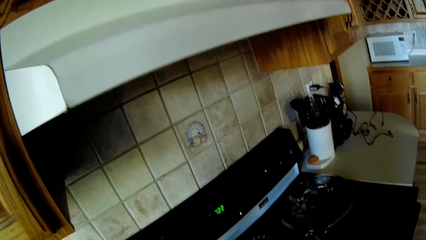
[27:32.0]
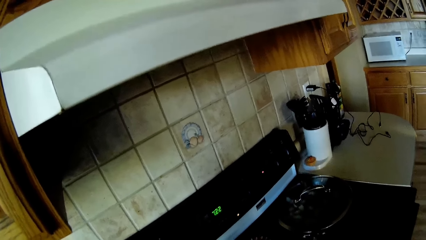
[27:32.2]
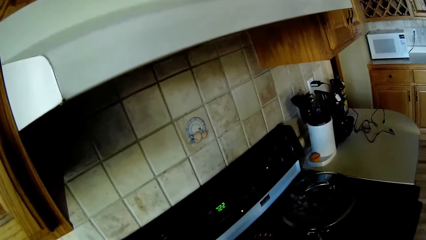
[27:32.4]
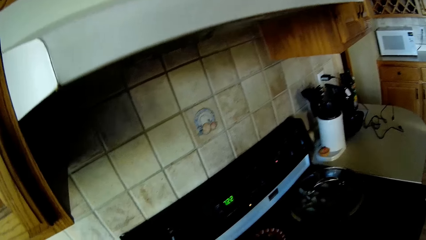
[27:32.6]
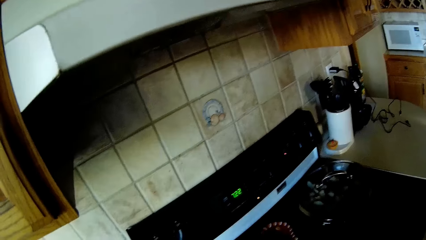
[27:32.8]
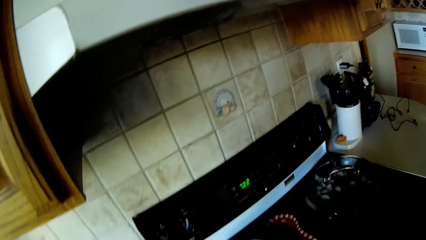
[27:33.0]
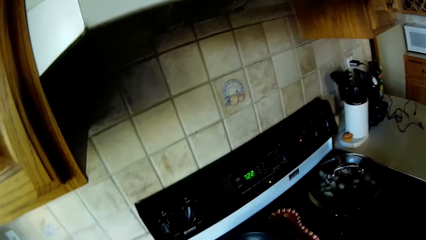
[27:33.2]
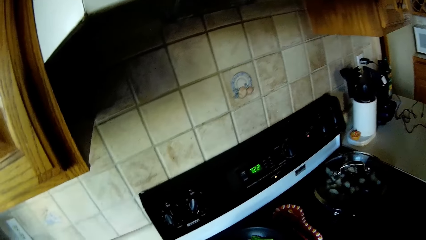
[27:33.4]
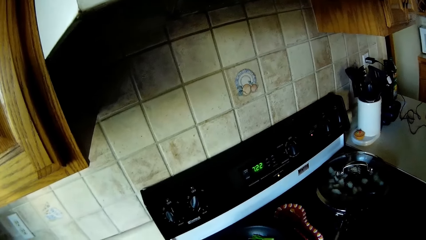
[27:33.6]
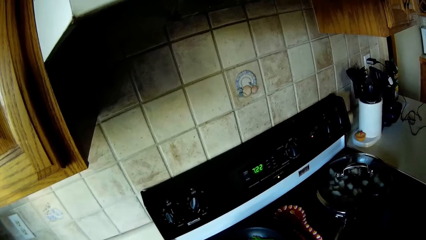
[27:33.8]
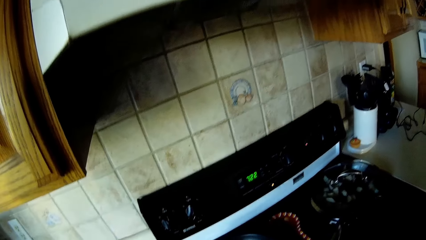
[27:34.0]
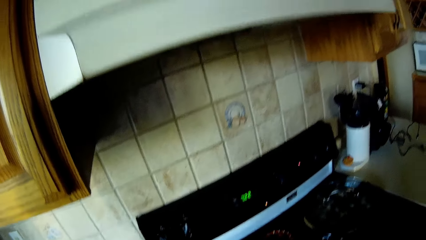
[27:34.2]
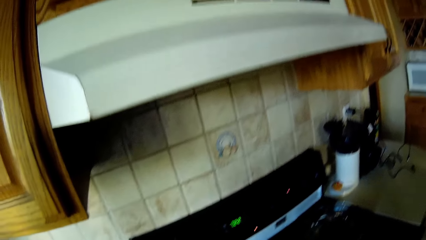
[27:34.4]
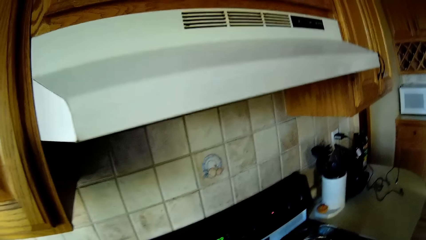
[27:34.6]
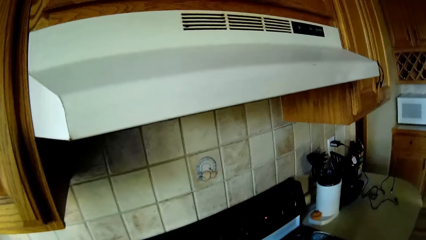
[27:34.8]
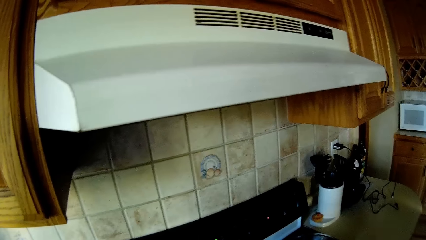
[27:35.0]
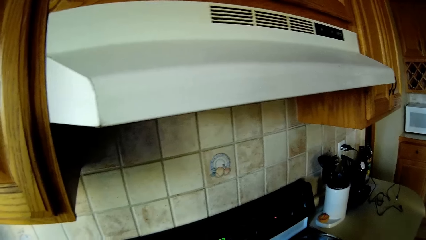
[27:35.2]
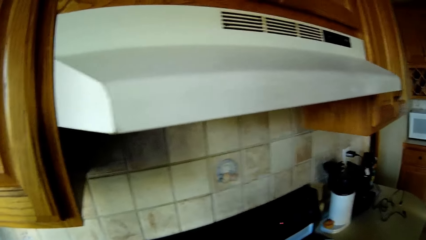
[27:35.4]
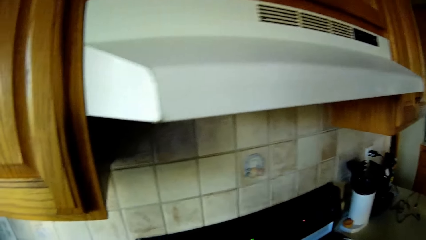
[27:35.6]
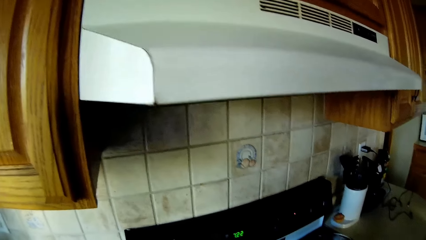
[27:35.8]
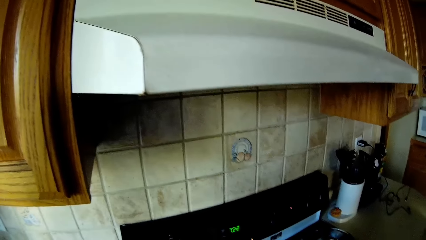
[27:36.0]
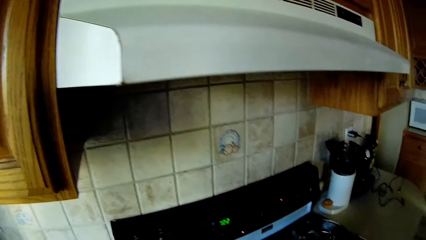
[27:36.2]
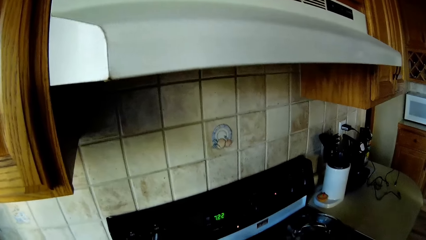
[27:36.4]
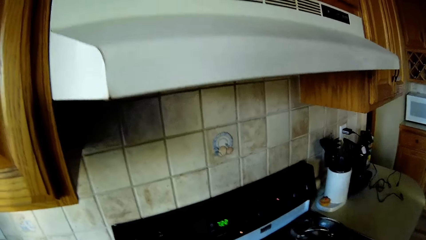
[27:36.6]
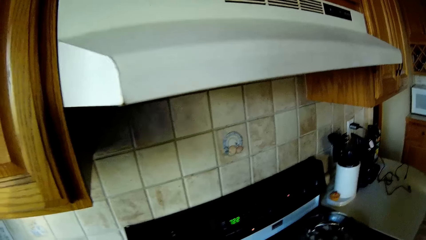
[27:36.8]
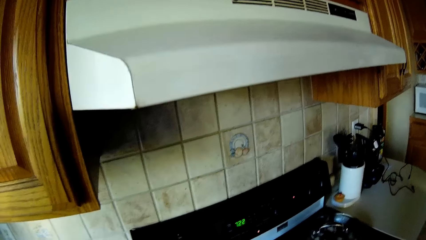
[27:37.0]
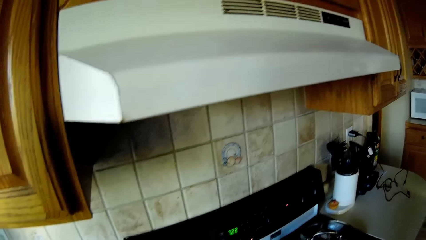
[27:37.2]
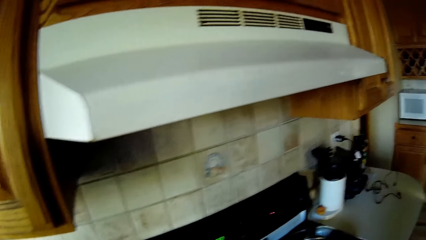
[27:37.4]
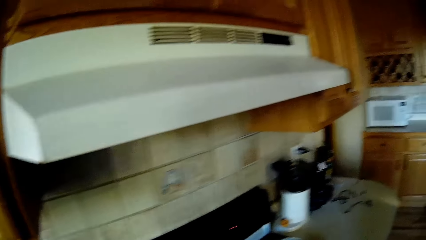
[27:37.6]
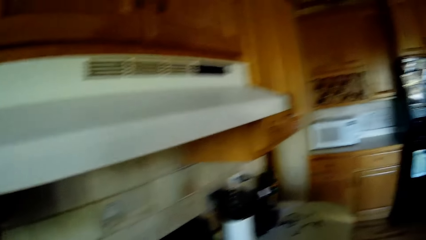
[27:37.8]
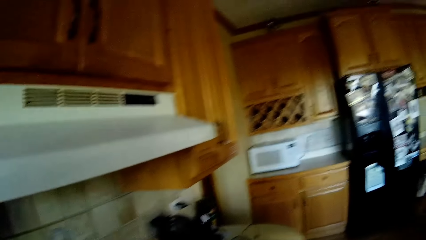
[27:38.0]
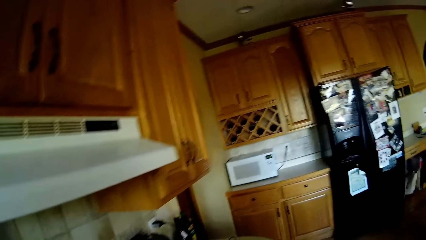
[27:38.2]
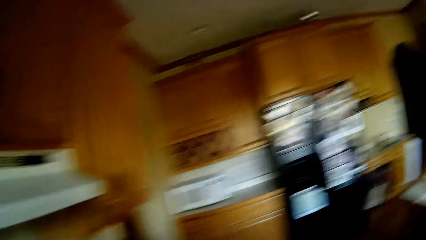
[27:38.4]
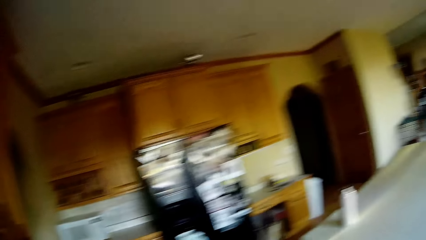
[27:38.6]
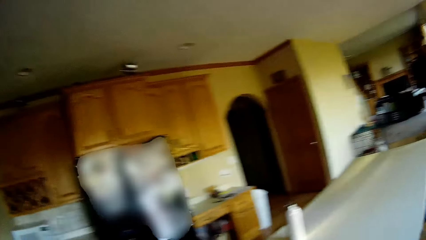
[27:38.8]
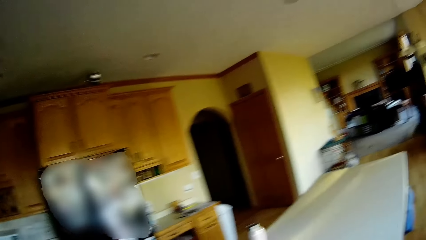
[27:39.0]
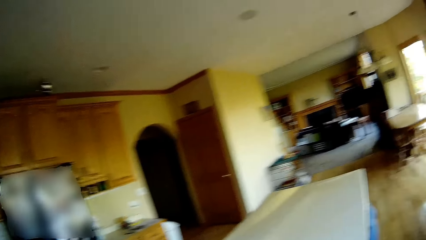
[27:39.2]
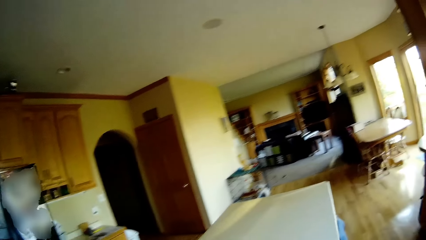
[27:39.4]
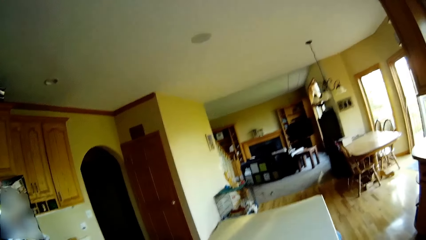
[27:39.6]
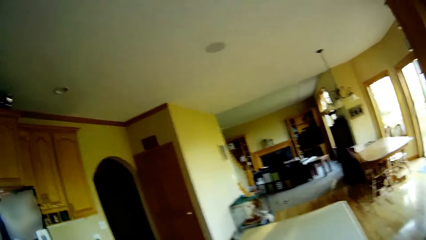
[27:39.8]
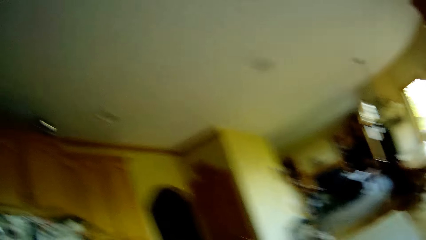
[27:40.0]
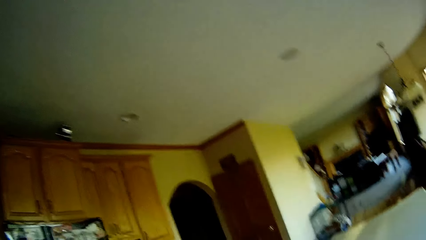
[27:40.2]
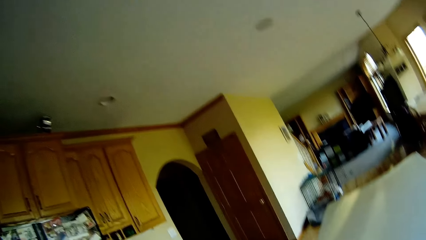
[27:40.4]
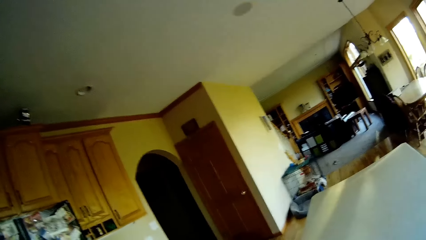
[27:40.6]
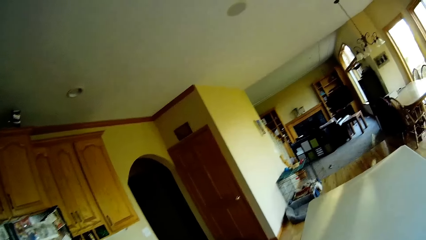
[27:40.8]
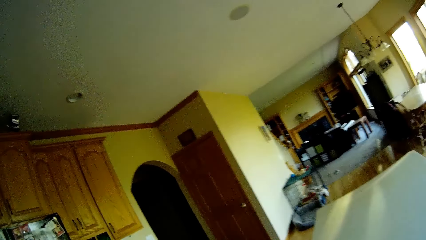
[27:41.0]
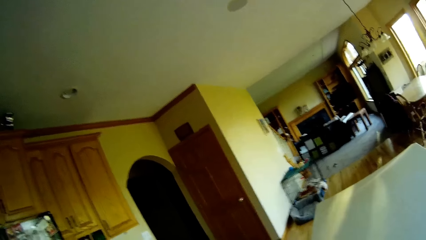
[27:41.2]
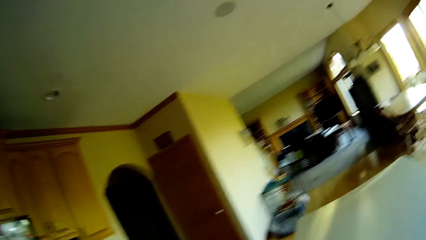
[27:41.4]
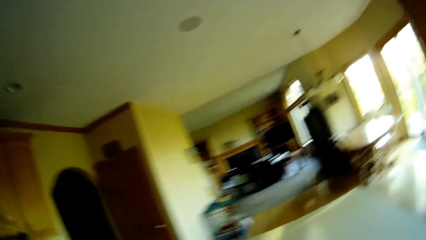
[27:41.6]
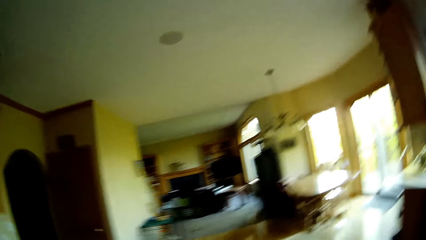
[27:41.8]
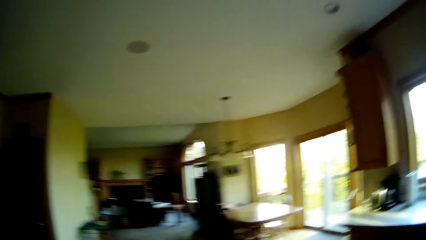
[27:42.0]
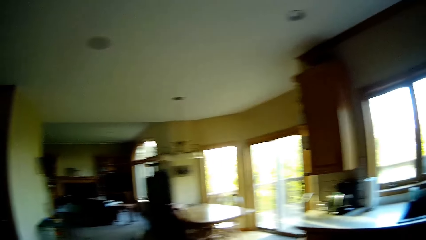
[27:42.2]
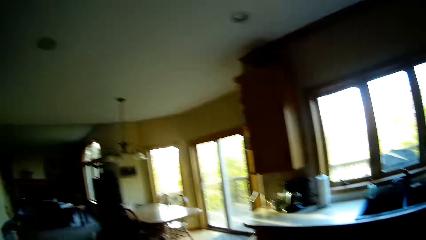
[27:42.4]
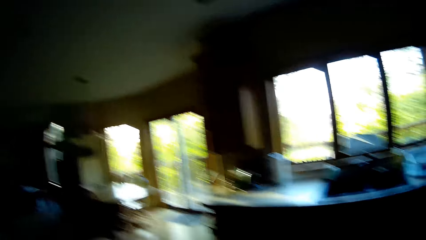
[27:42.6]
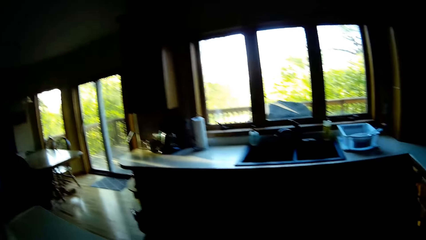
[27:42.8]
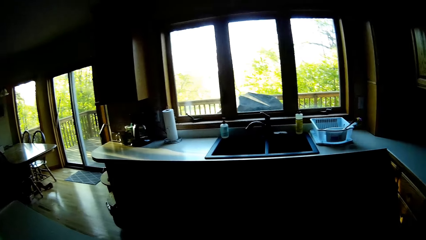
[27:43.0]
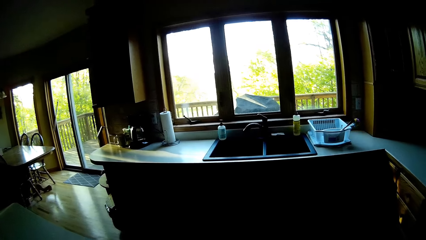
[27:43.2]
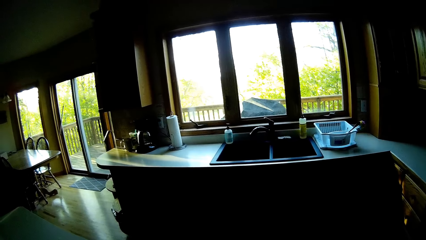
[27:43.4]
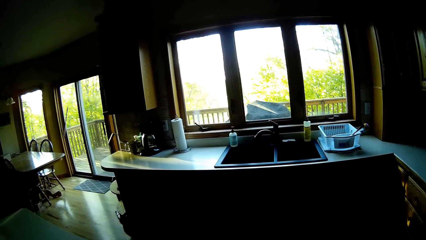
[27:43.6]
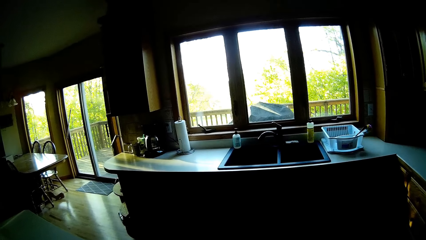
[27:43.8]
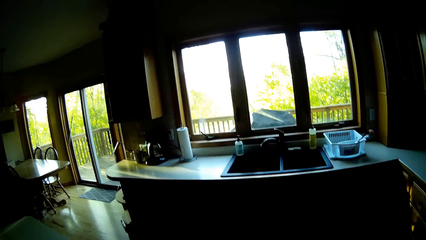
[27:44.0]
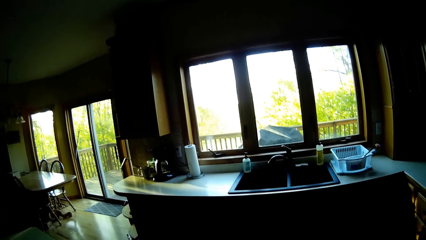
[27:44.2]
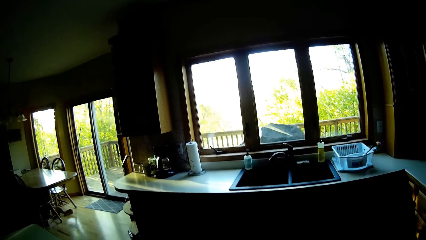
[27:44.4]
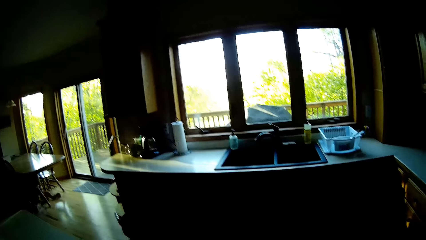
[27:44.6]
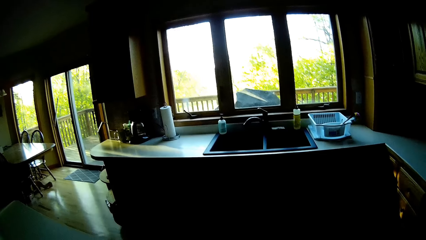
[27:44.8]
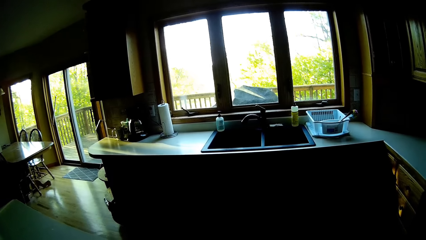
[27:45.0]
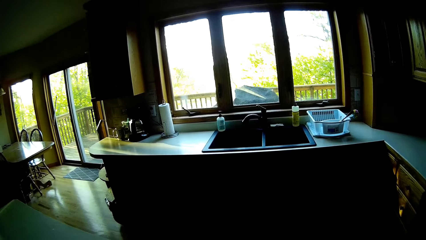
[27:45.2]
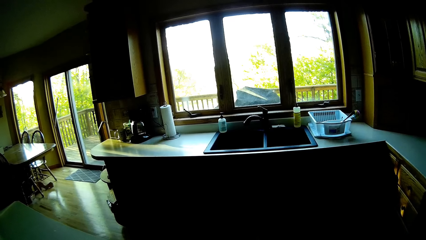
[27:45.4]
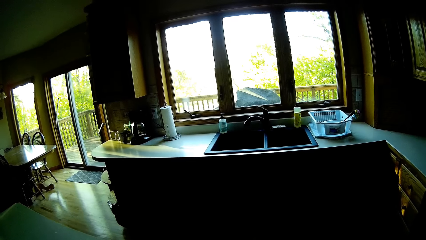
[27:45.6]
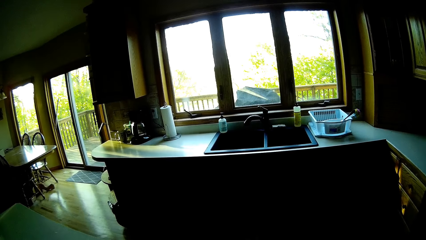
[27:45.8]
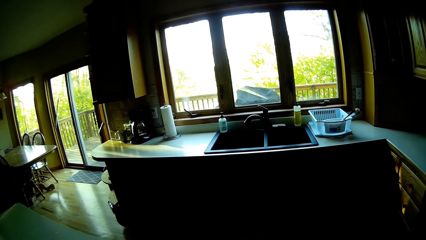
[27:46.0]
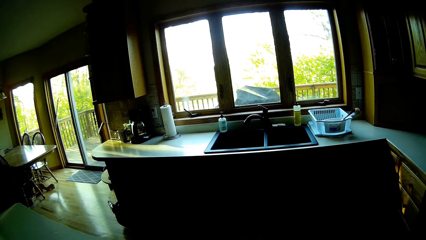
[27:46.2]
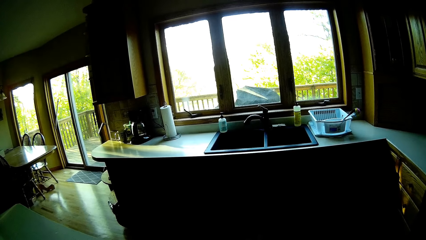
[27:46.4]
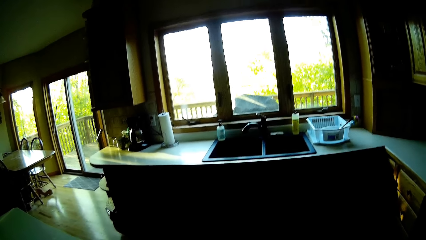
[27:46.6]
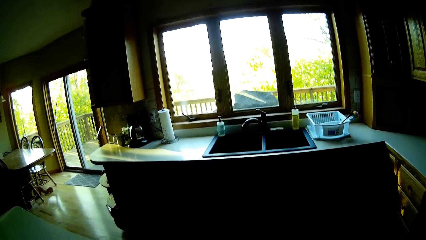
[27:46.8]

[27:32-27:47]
The camera wearer walks around. They look around. They talk to a dog.
